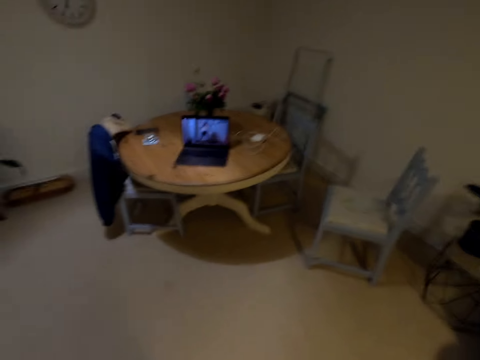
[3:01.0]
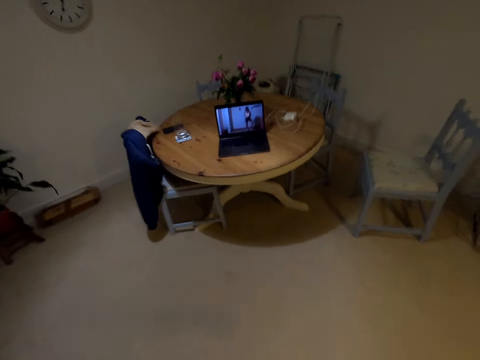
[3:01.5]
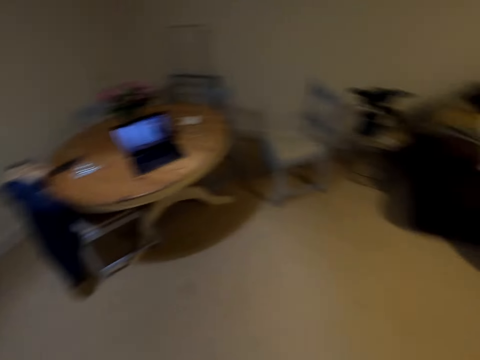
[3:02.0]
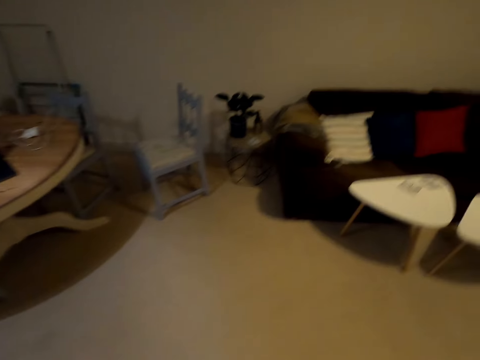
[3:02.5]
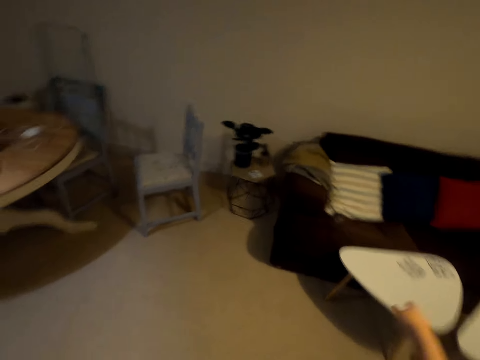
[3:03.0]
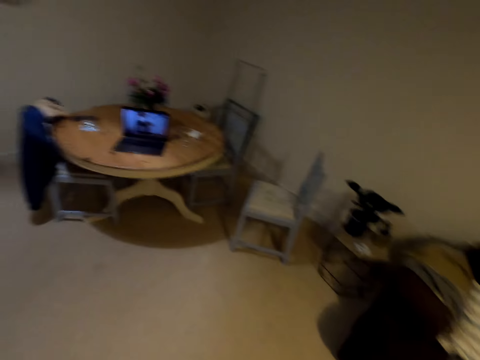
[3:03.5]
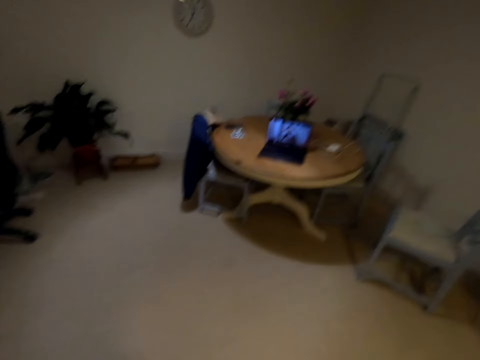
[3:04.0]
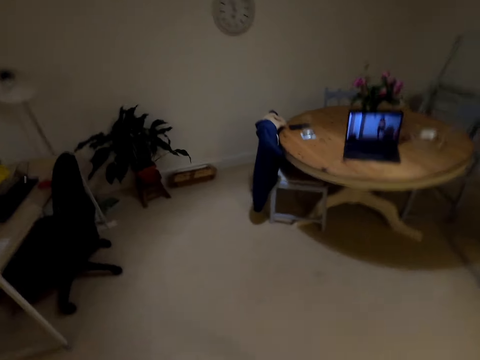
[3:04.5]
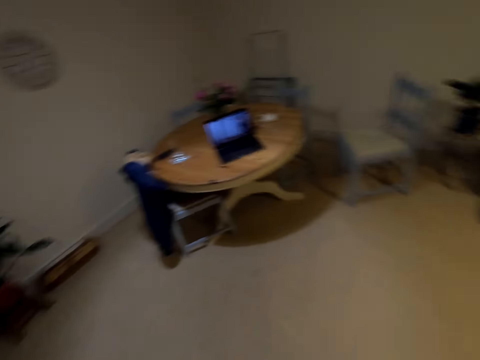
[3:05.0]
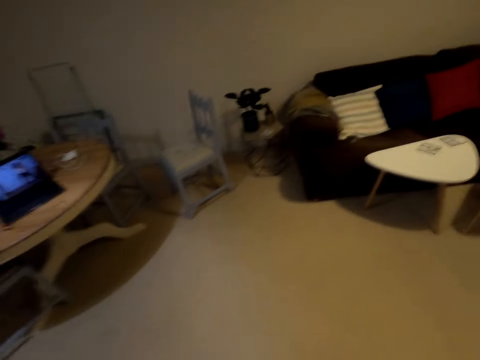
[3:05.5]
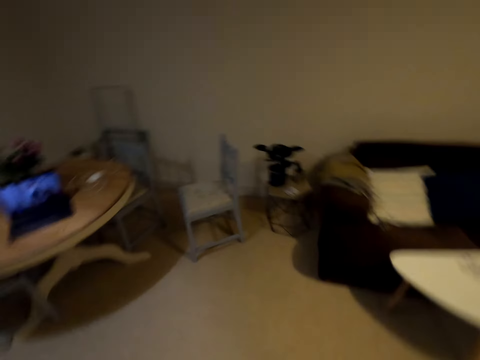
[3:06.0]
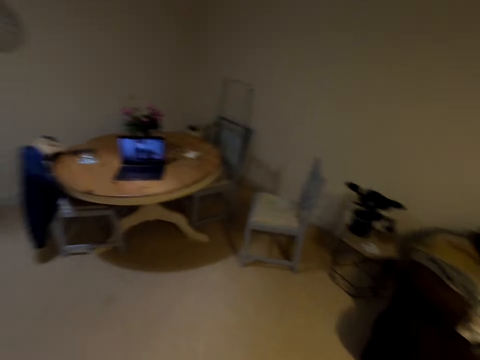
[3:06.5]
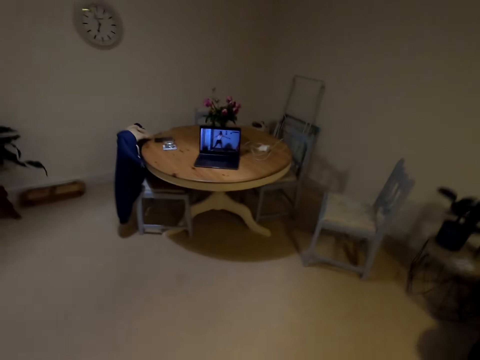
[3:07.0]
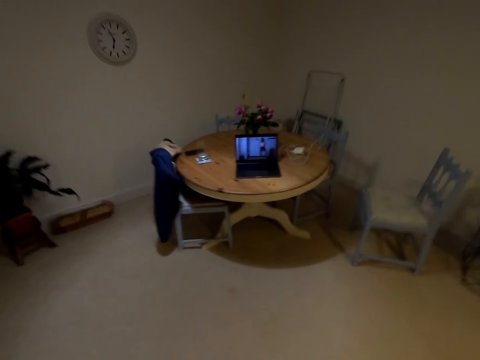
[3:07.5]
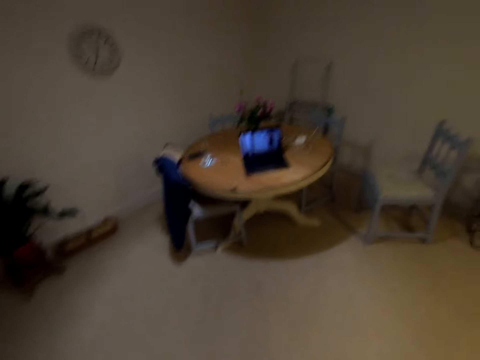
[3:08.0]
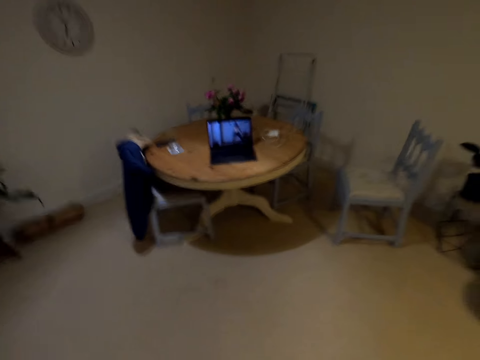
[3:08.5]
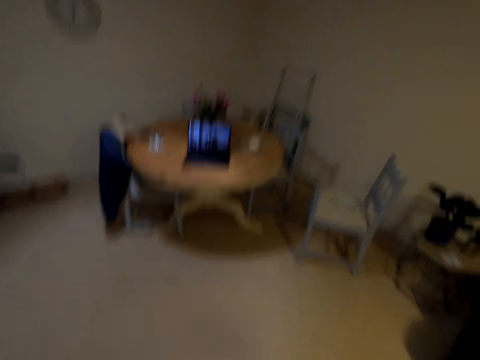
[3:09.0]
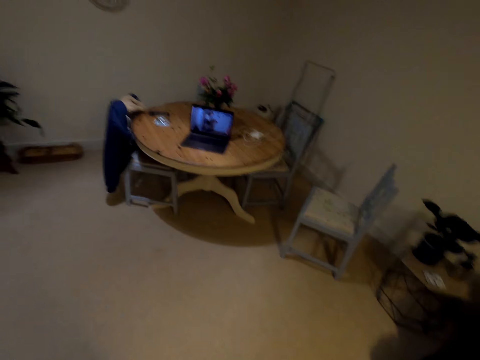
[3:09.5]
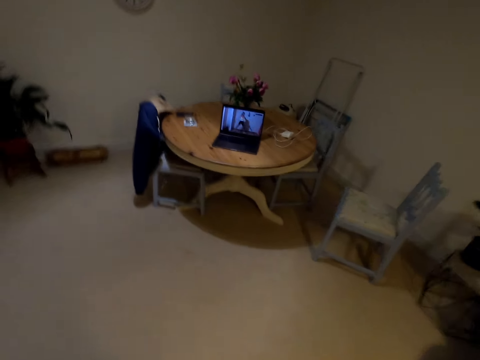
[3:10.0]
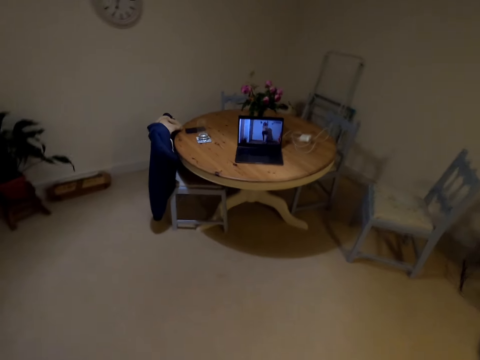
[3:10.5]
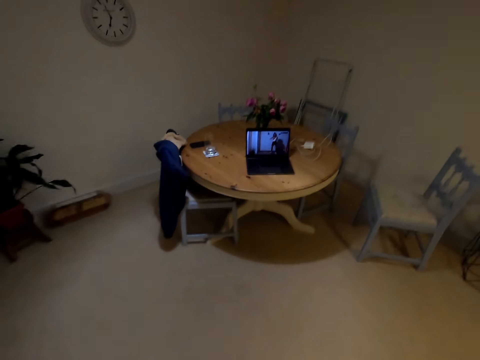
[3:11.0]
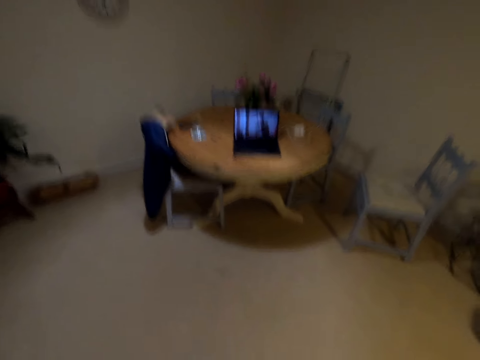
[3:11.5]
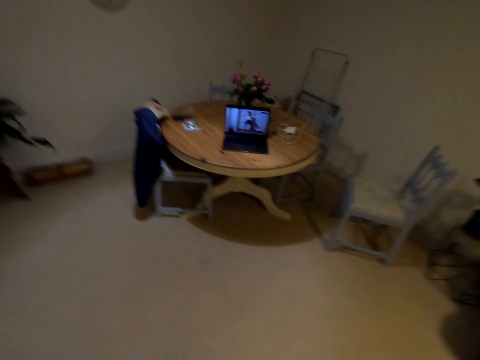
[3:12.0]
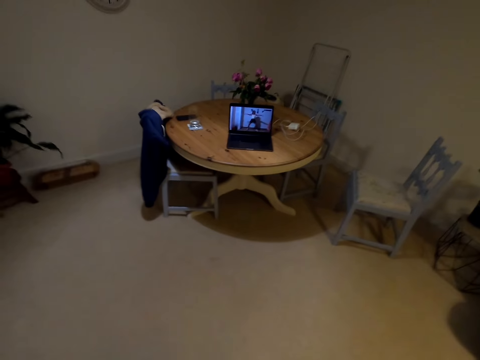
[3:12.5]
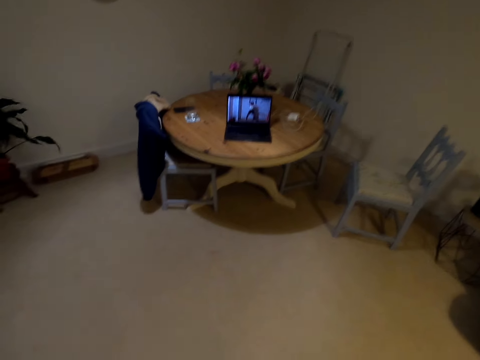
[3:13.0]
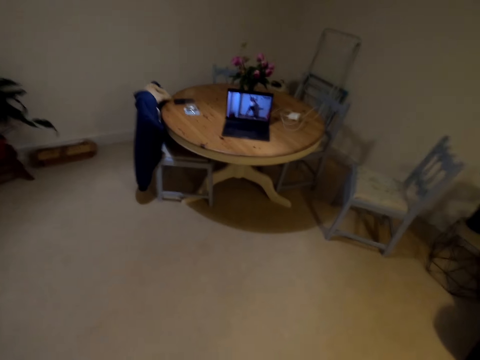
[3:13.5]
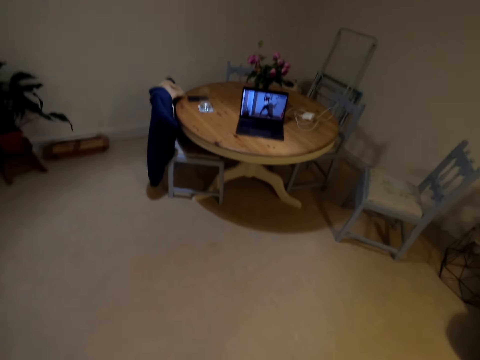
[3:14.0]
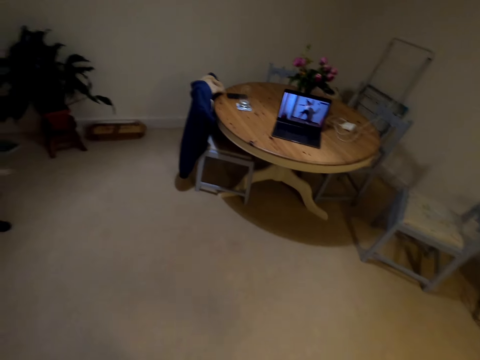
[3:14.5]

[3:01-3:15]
The camera wearer moves to the right side. They move to the right side again. They move to the center.

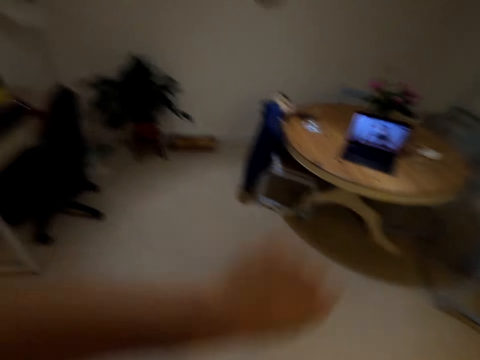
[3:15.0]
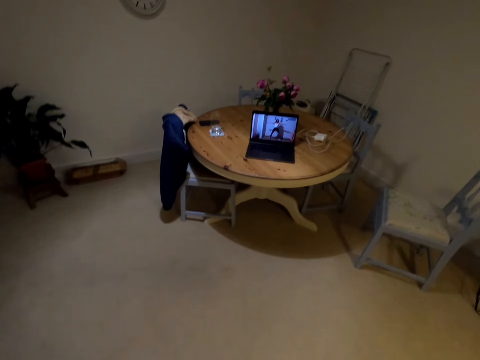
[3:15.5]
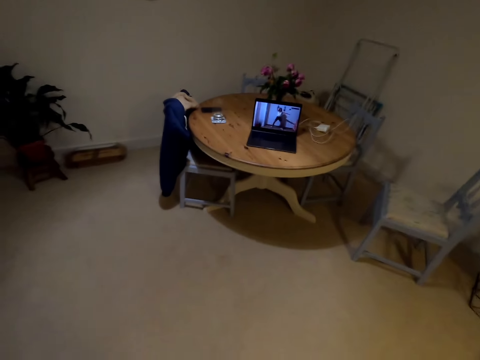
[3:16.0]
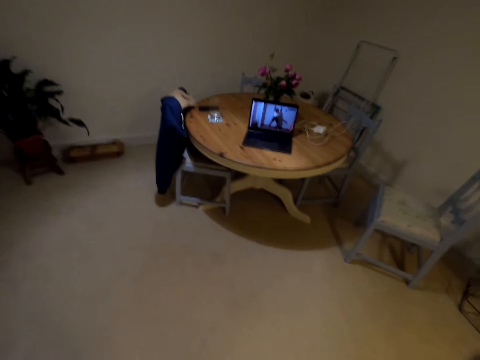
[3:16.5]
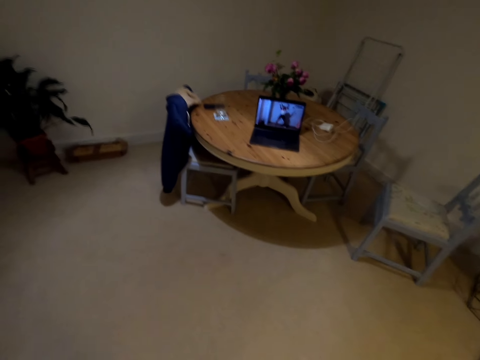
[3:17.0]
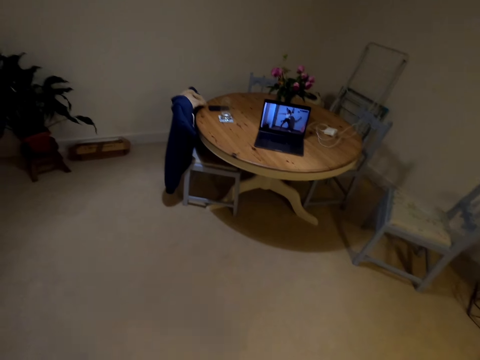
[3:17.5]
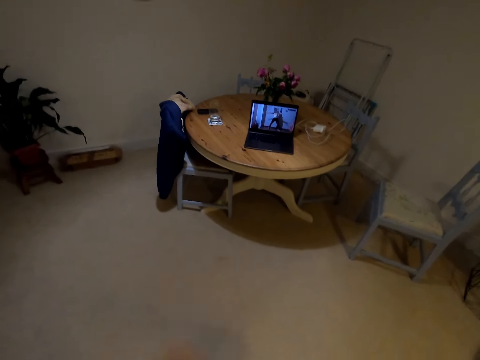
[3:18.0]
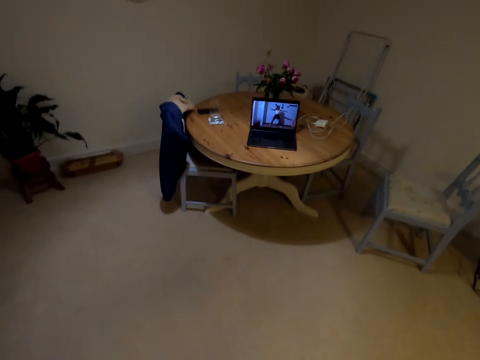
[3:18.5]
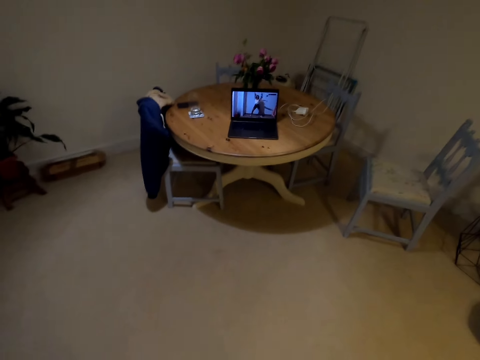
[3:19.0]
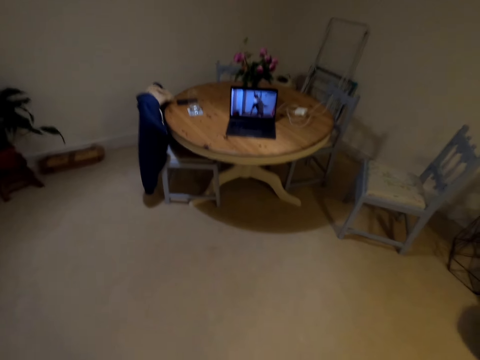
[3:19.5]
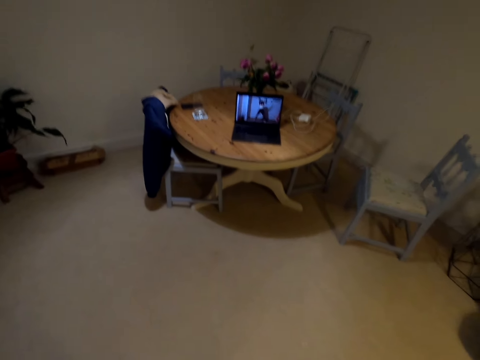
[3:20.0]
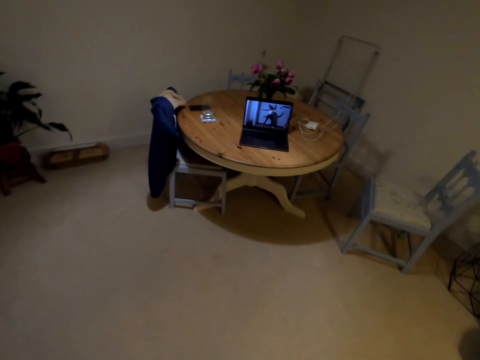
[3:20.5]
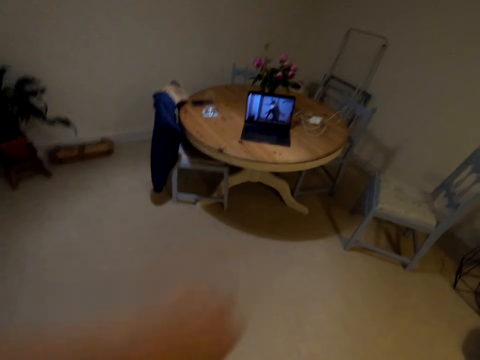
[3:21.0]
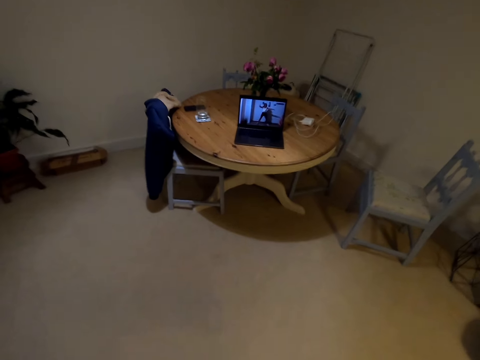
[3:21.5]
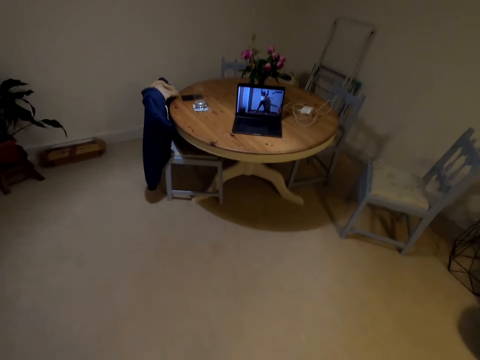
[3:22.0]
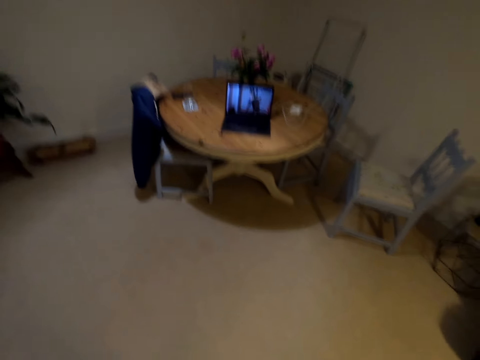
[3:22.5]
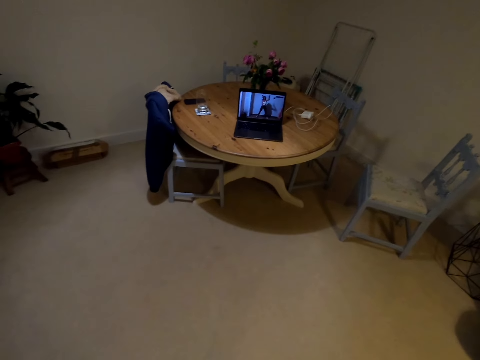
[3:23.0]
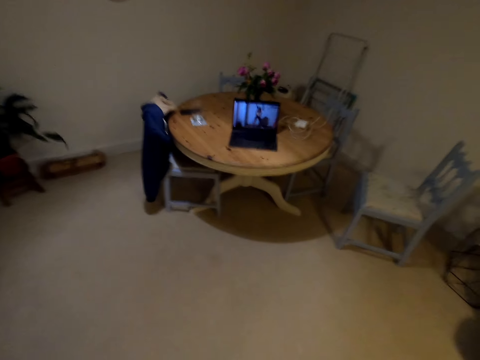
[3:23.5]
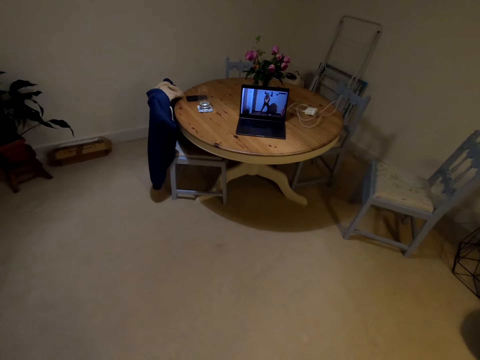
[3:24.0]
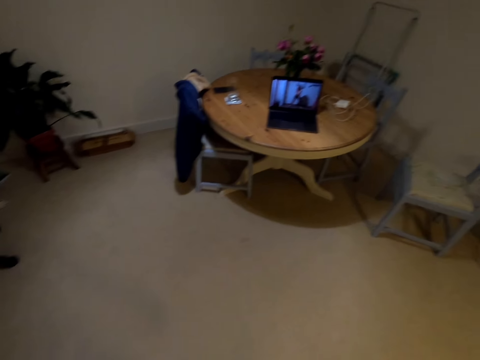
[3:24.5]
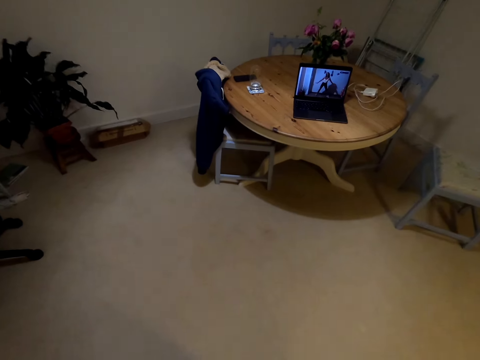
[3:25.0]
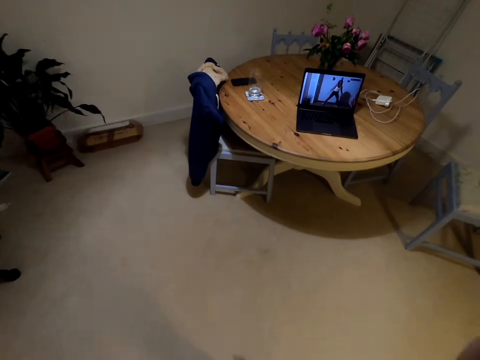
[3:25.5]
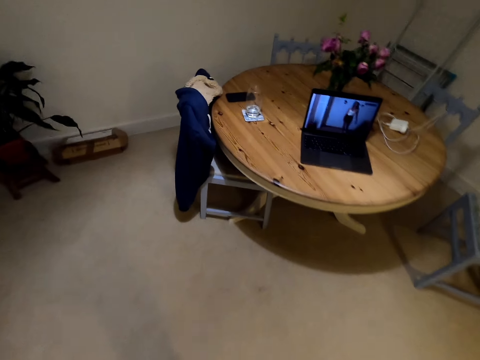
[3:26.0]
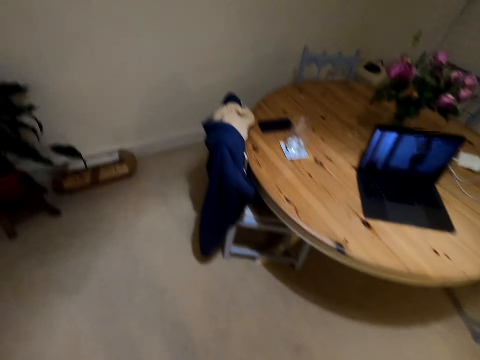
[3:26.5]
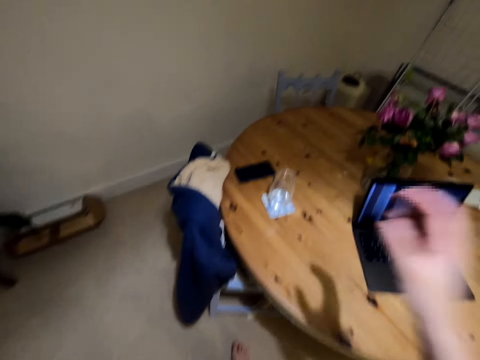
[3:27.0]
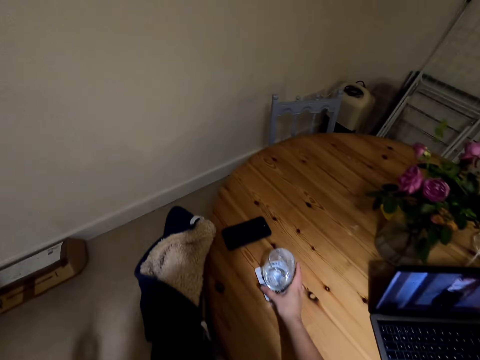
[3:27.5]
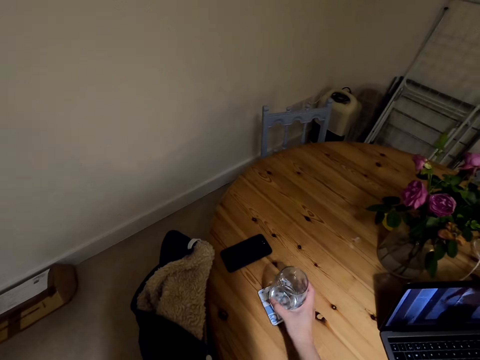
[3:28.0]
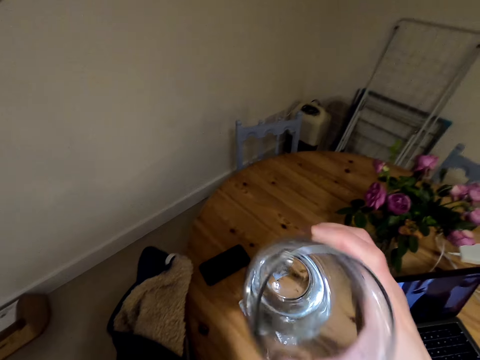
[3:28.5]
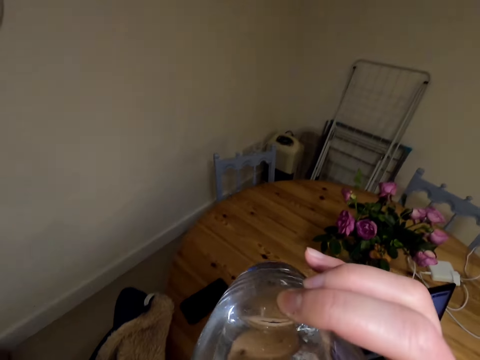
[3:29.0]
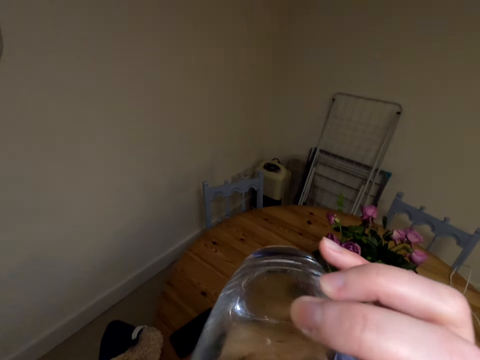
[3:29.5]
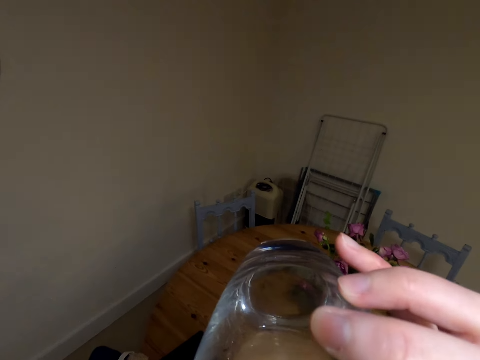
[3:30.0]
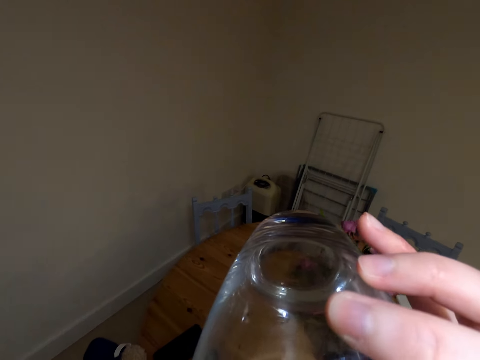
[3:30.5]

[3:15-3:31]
The camera wearer lifts her hands up. She walks to the table. She picks up a glass of water. She drinks water from the glass.
